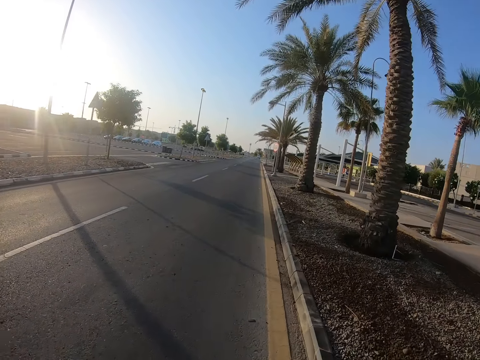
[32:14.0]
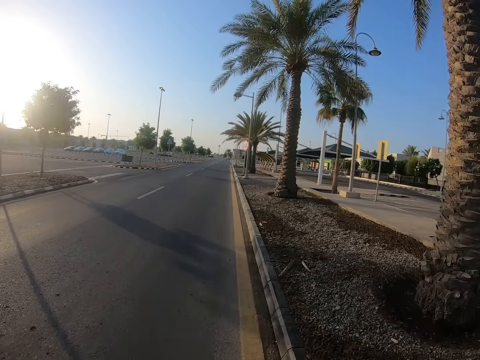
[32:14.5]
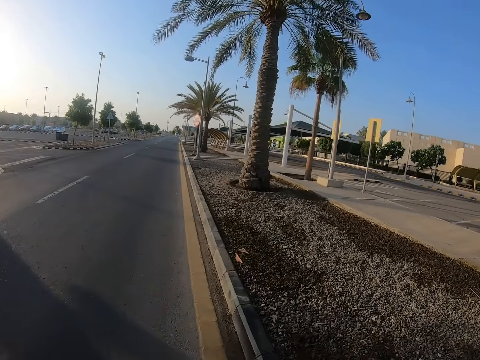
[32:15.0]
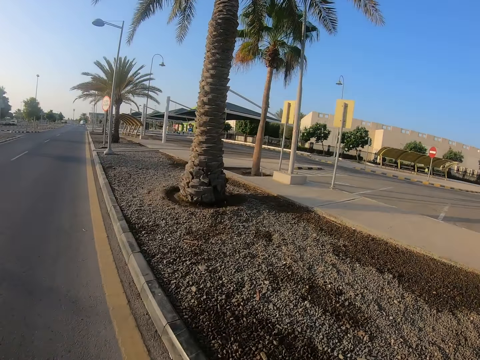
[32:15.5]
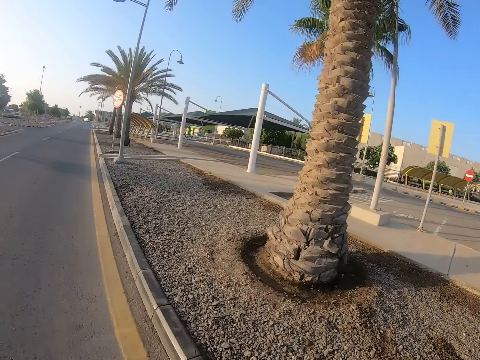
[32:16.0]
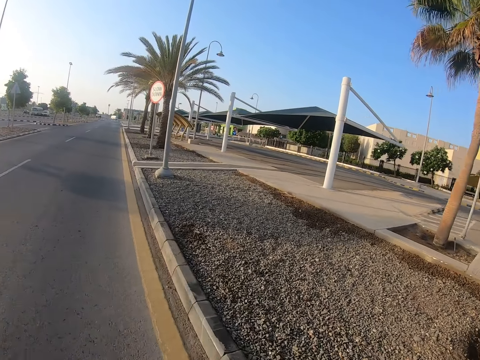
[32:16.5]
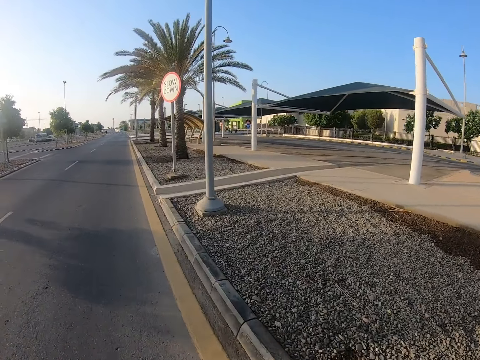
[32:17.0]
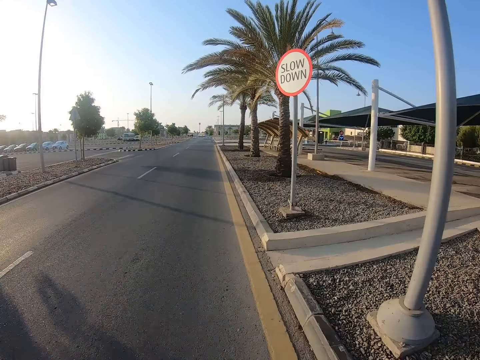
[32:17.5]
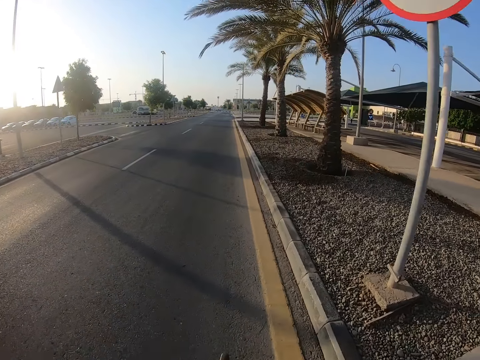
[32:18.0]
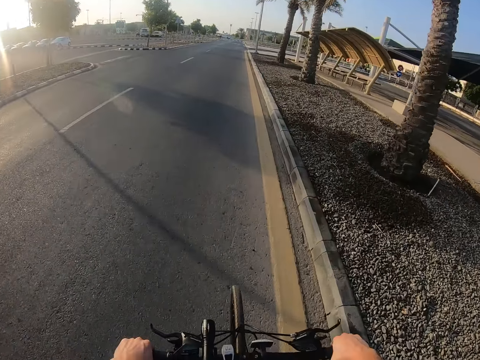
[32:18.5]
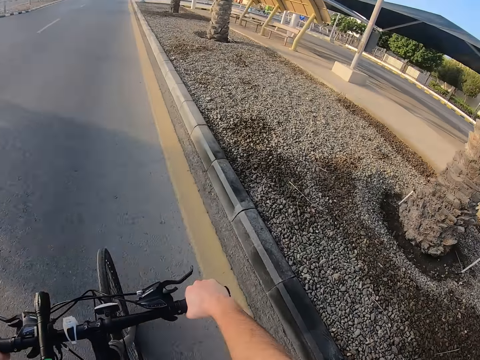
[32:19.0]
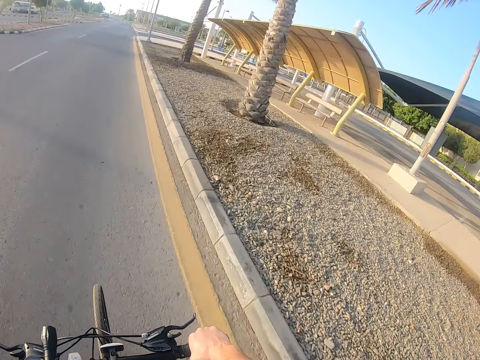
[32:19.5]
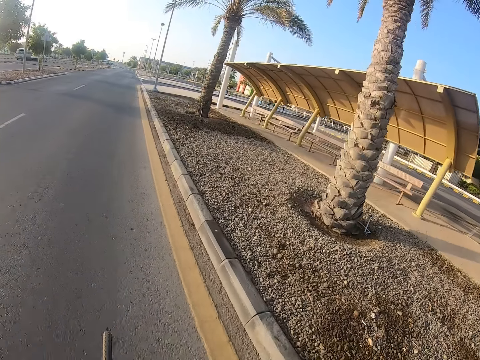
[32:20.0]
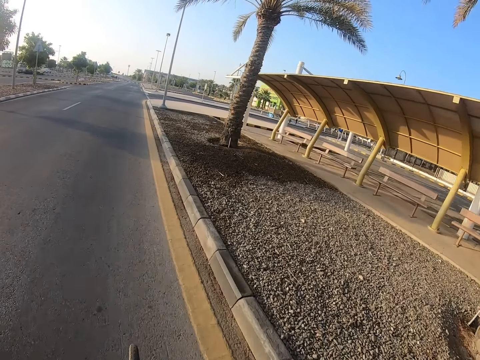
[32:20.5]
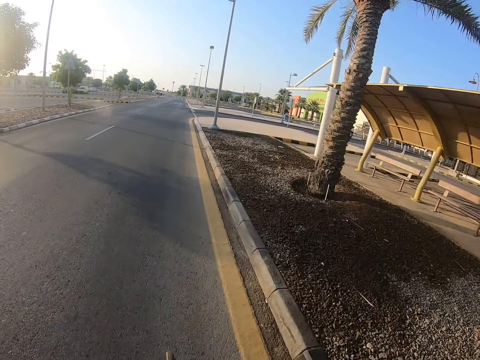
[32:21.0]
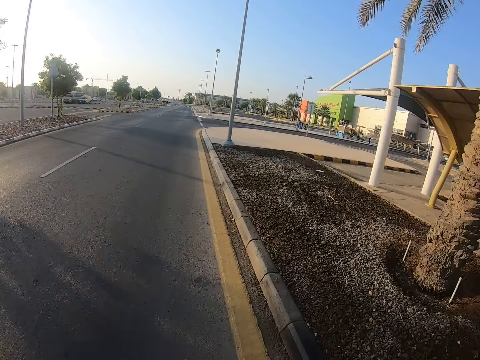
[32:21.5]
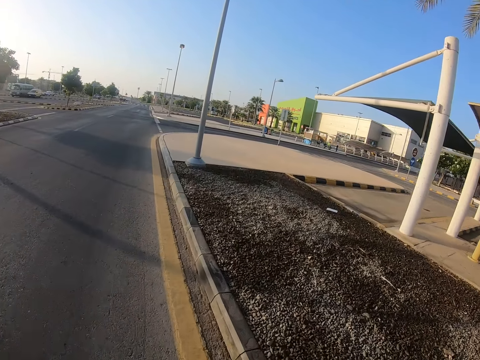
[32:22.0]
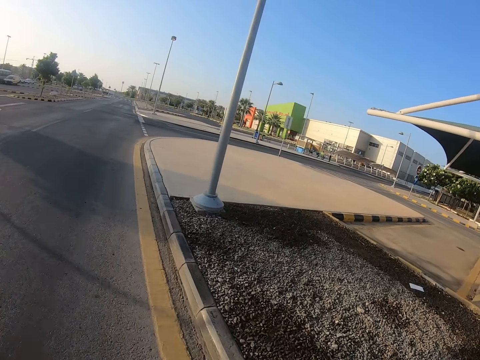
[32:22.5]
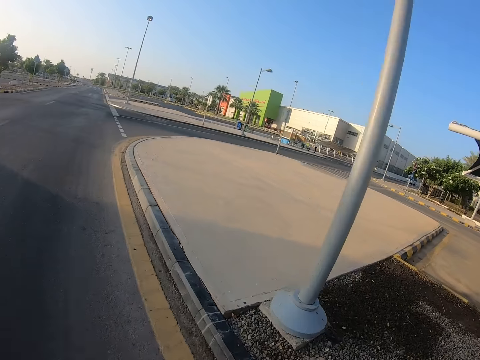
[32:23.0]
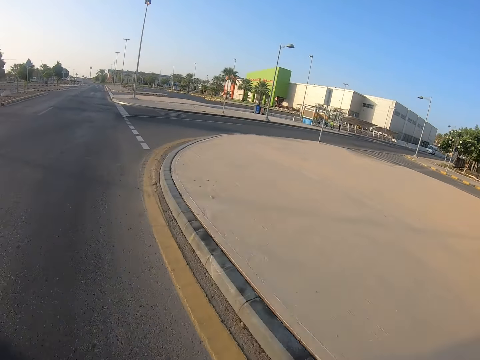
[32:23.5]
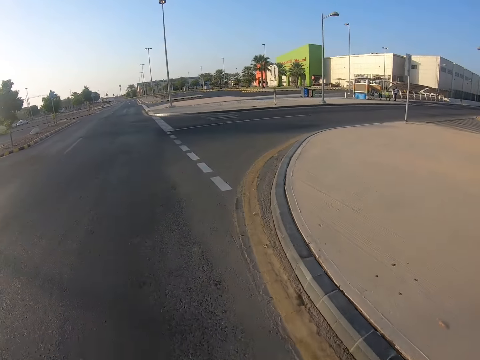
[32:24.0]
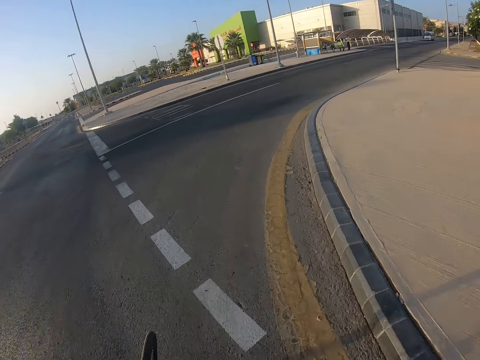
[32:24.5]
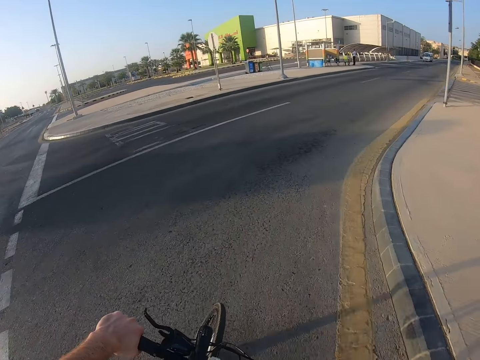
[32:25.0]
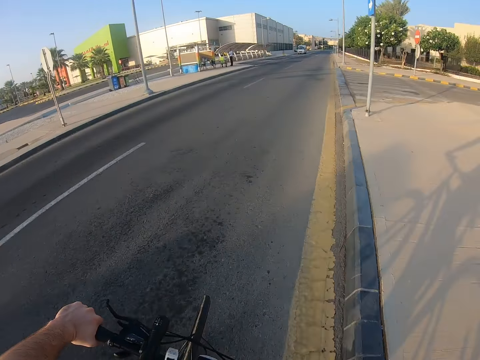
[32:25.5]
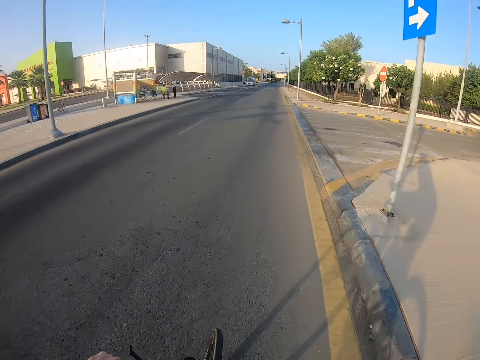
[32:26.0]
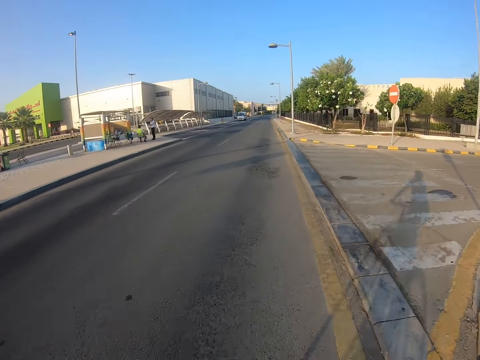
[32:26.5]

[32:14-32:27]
The camera wearer shows his hands. He looks at the road. He hides his hands. He looks at the road again. He makes a right turn.

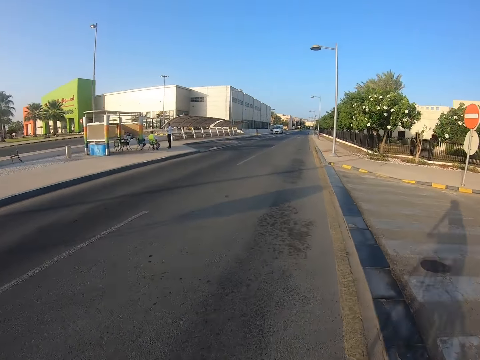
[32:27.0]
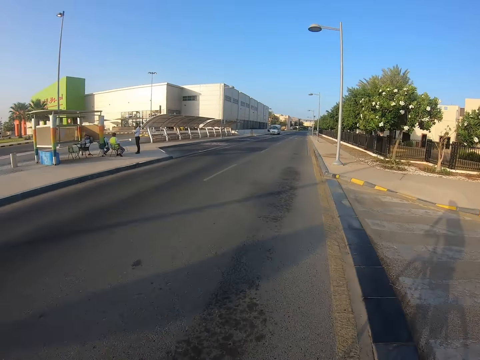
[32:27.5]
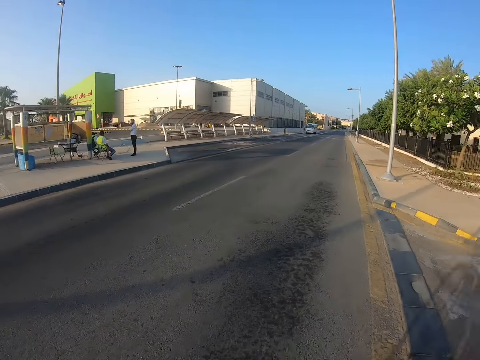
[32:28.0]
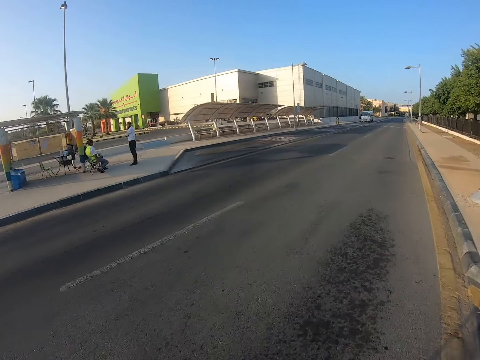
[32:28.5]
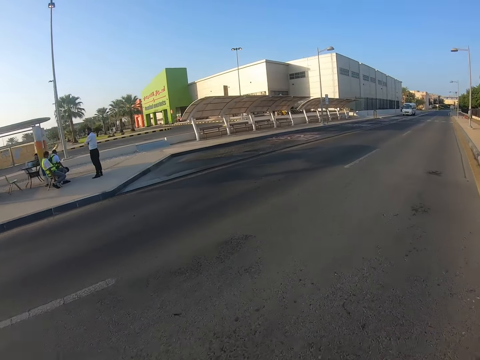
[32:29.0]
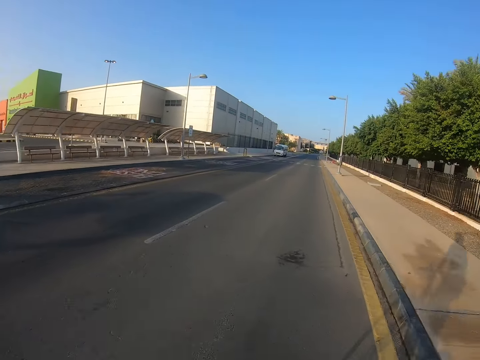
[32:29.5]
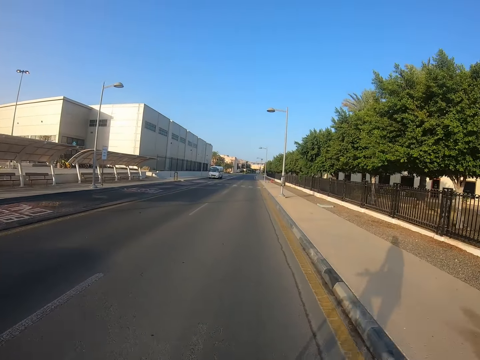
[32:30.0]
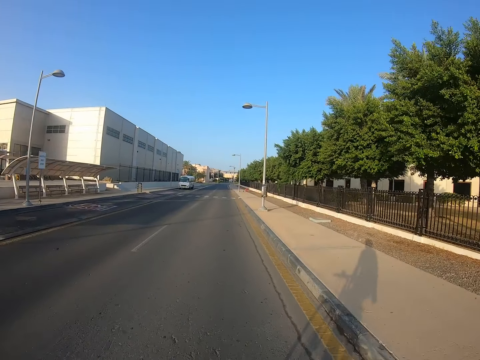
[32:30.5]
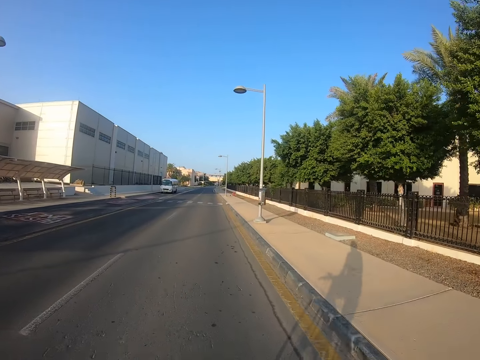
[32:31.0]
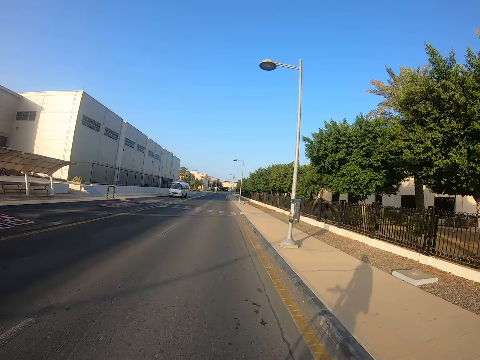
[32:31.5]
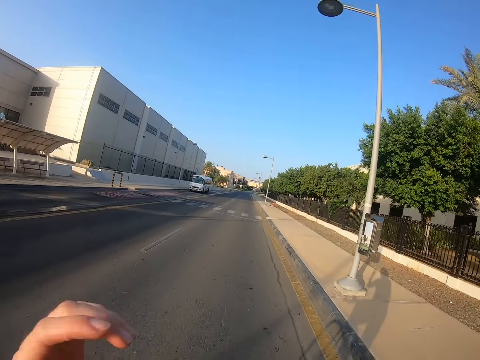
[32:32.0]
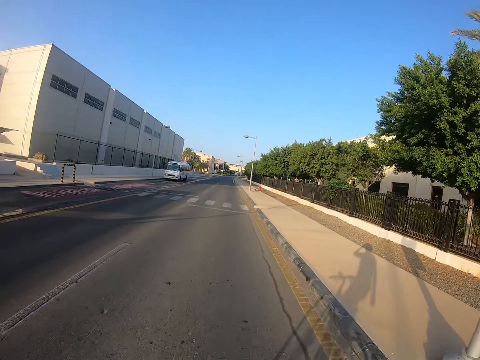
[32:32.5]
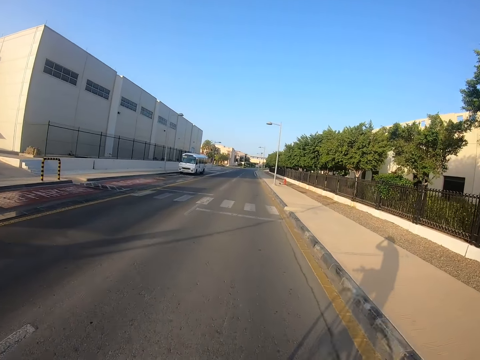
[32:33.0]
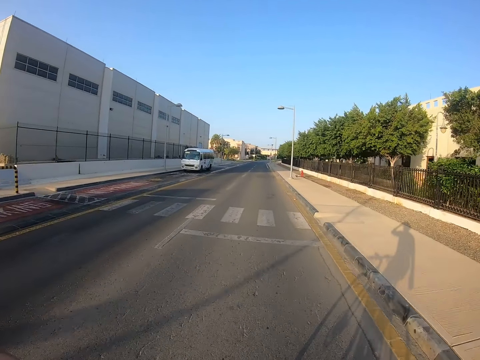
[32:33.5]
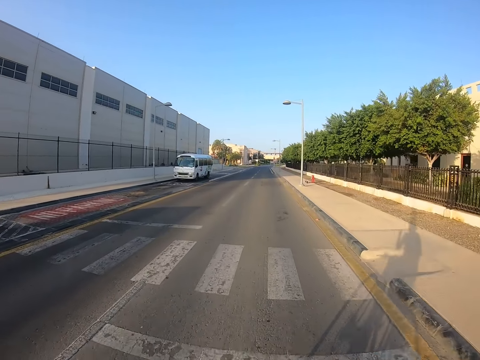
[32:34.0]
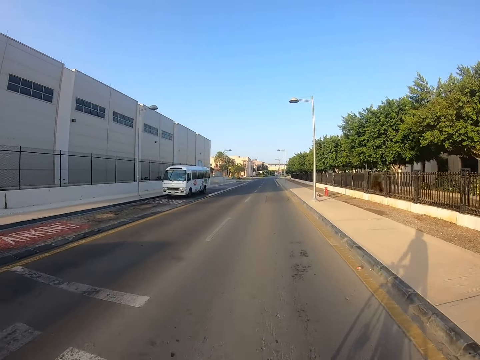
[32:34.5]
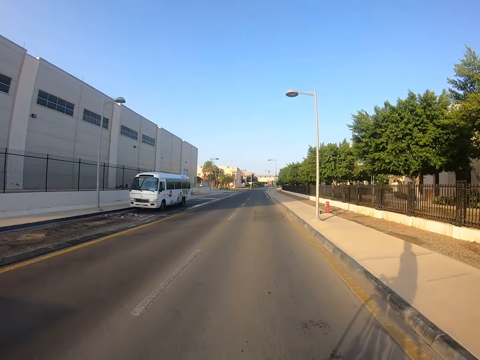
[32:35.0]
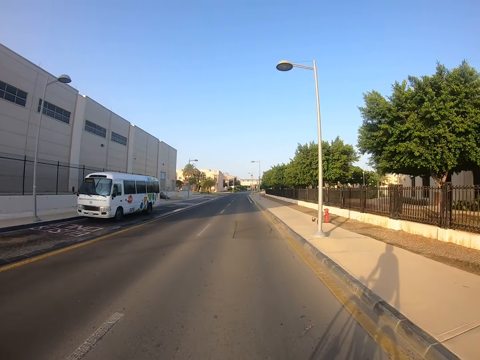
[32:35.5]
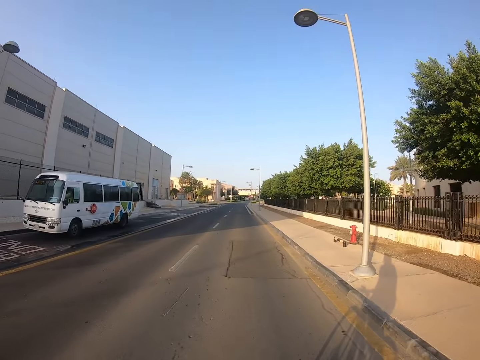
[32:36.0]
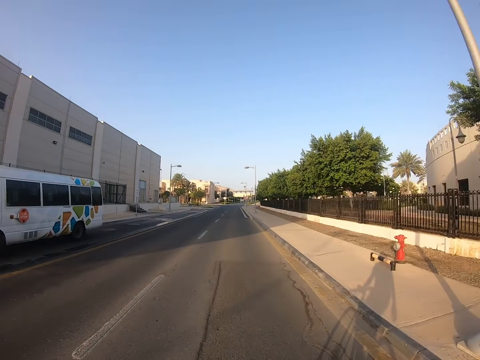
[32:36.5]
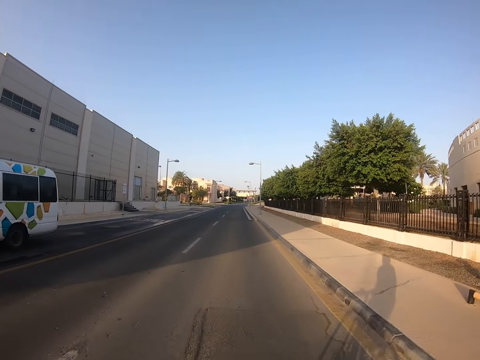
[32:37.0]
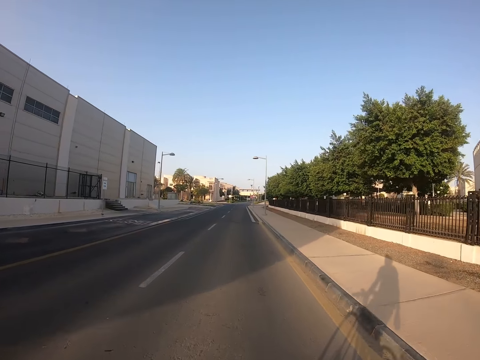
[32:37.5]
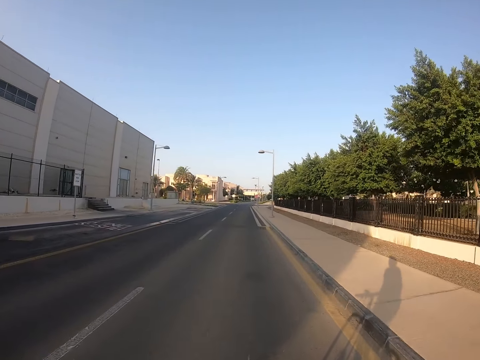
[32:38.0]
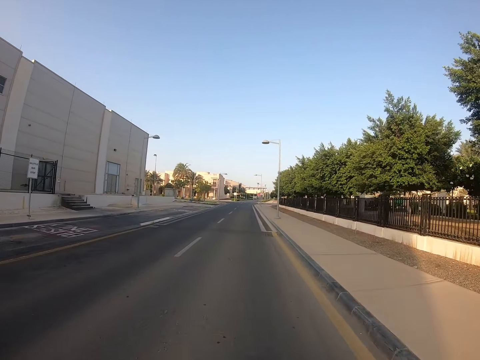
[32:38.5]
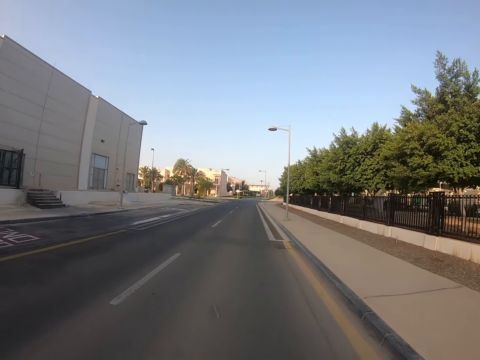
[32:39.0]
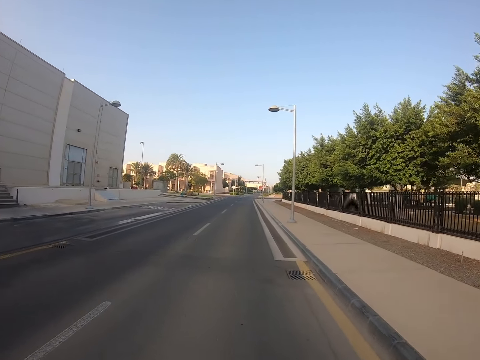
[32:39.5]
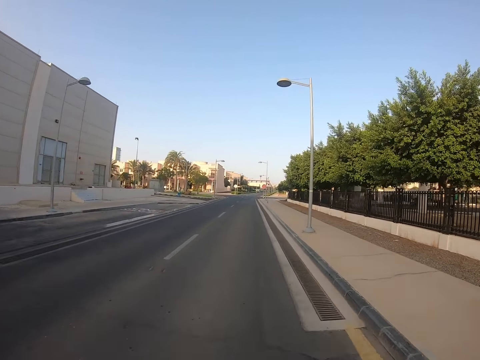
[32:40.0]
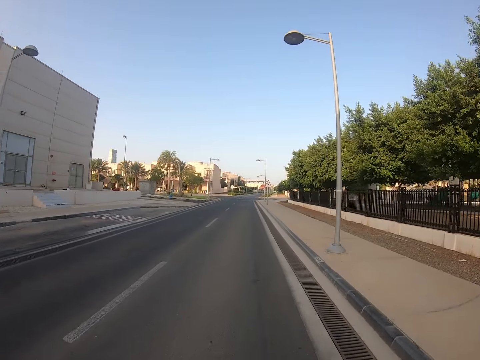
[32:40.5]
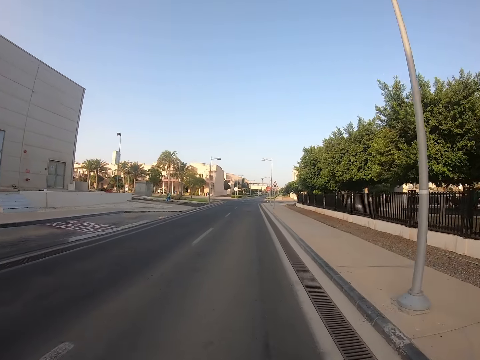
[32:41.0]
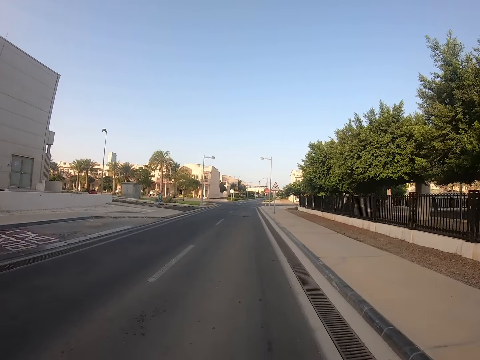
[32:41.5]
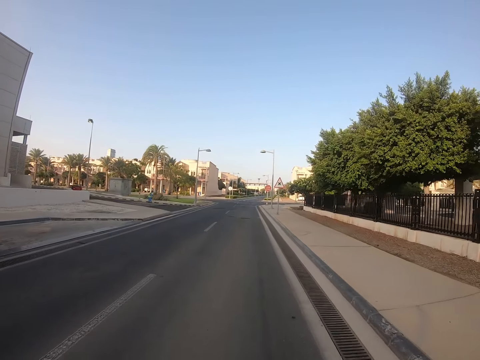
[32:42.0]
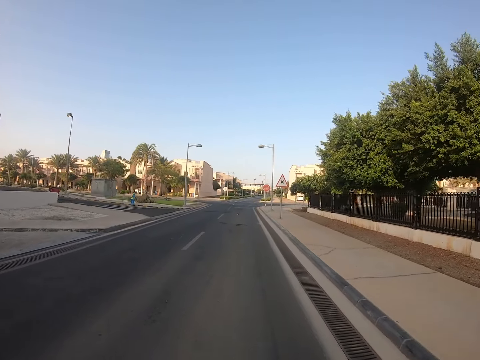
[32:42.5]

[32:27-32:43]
The camera wearer looks aside. They look at the road. They move the left hand.
